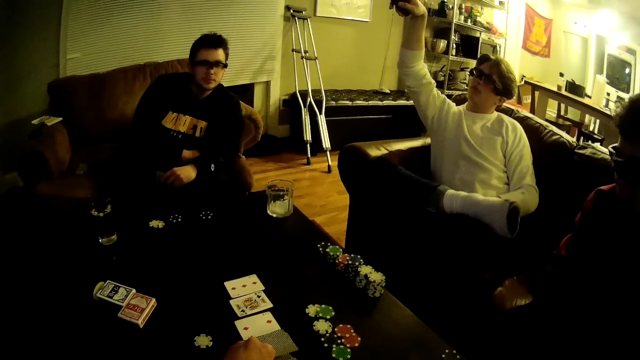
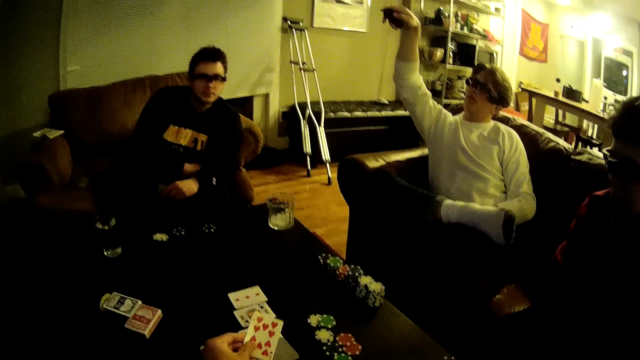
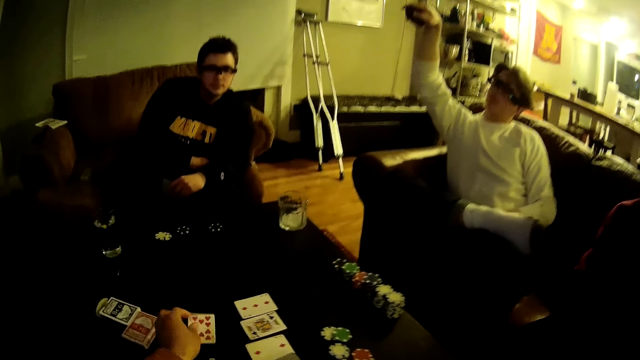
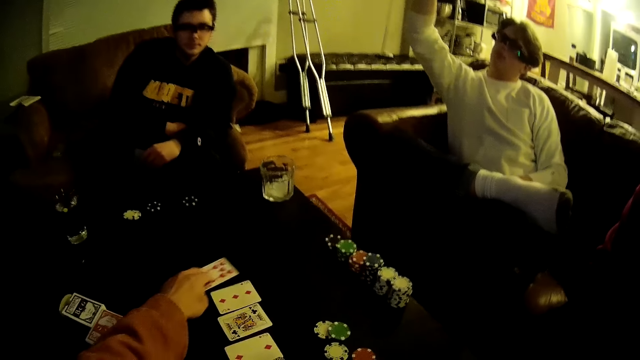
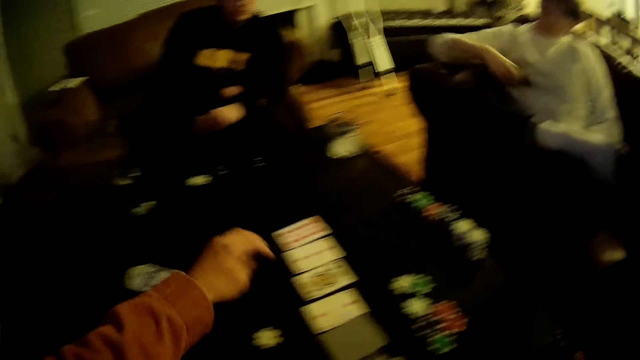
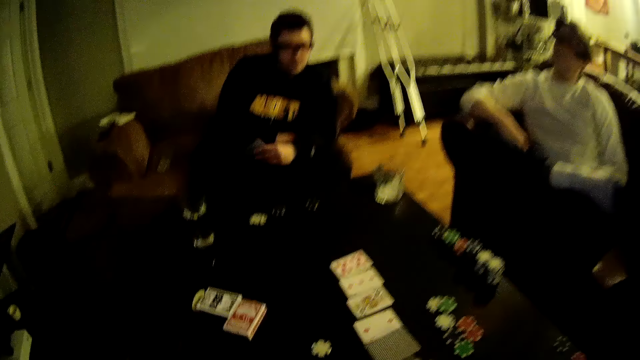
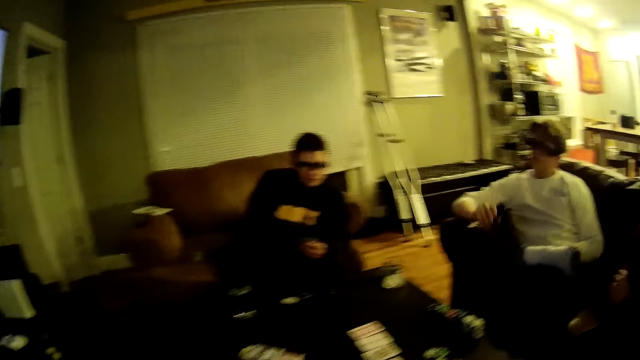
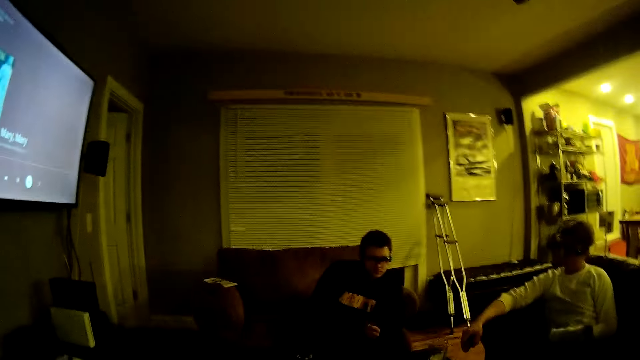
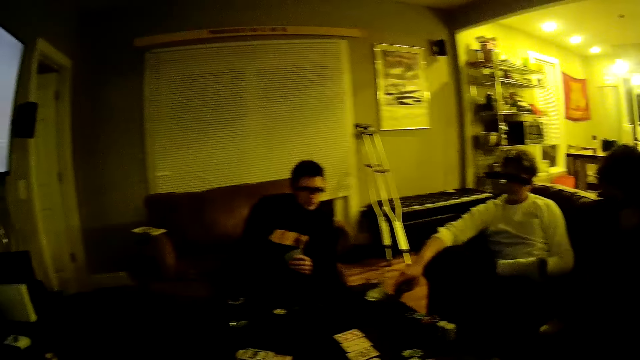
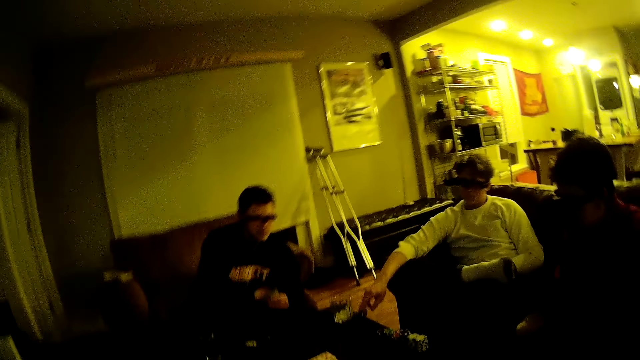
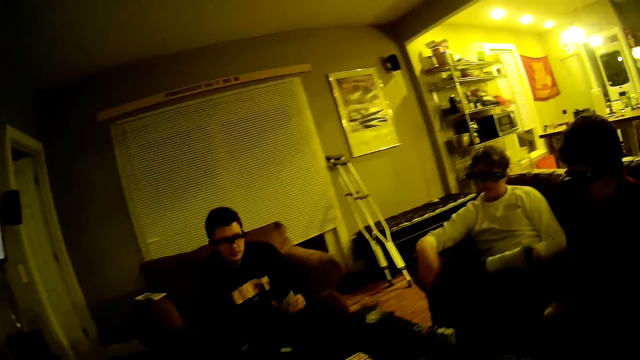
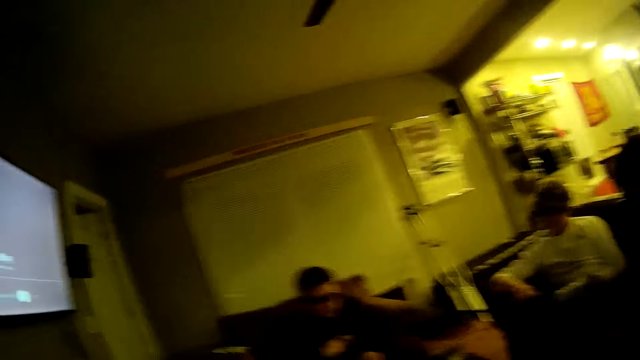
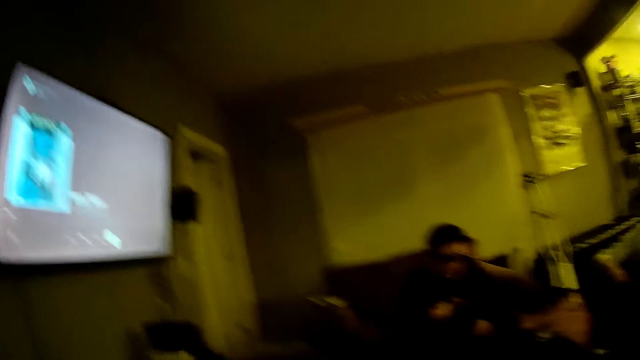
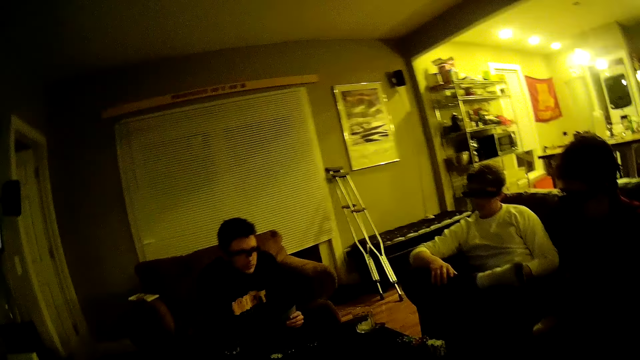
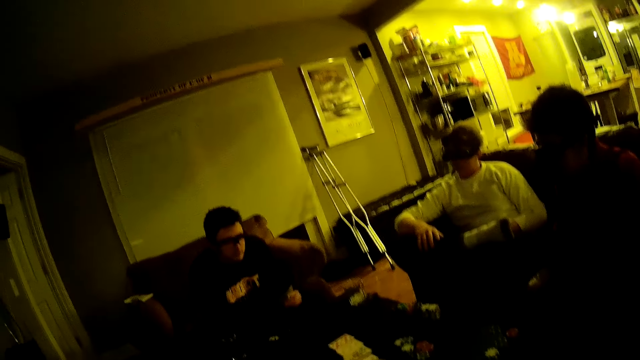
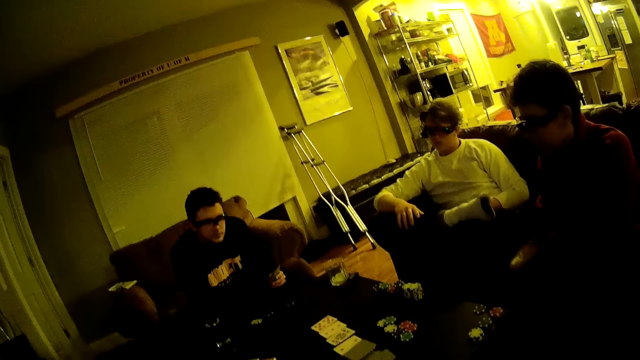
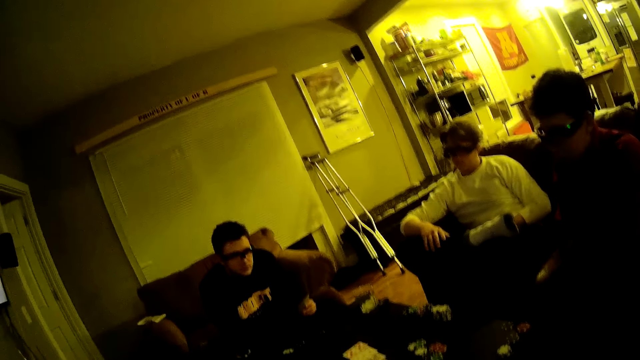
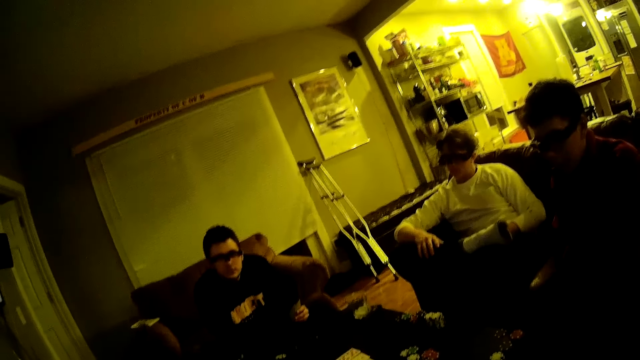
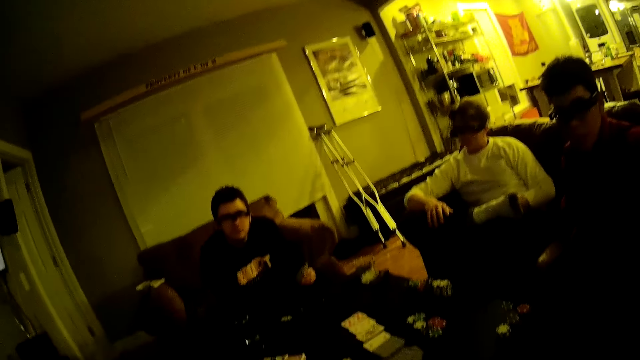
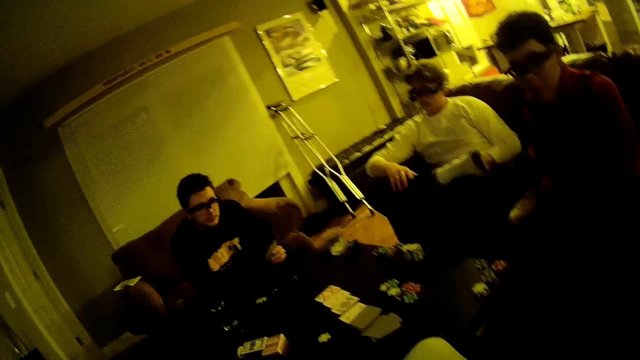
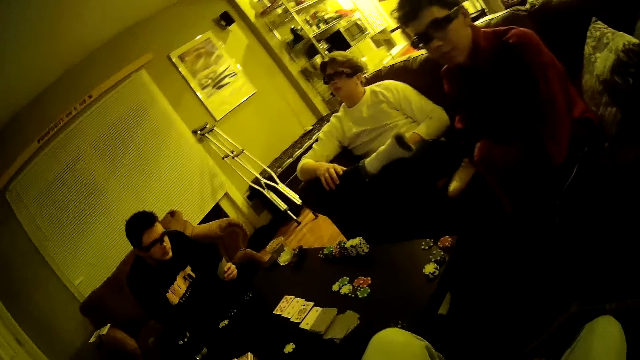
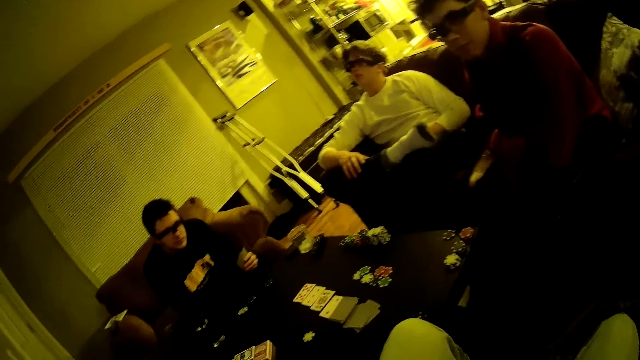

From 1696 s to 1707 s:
The camera wearer picks up a card on the table with his left hand. He drops the card in his left hand on the table. He looks at the poker game on the table. A man drops the remote control on the table. The camera wearer looks around. He converses with three men. Another man talks to the camera wearer.

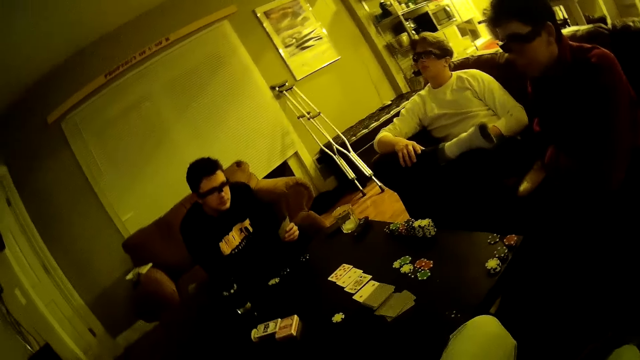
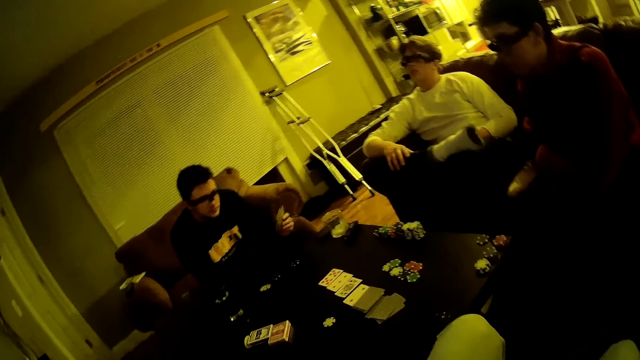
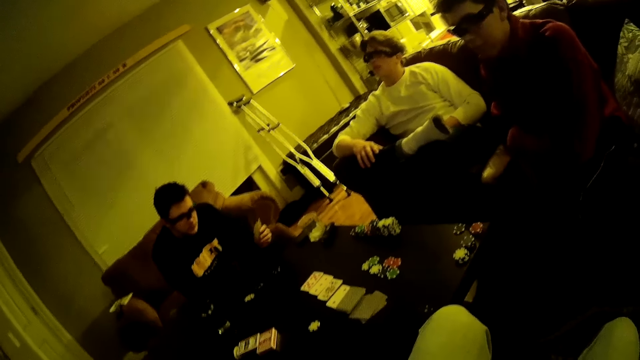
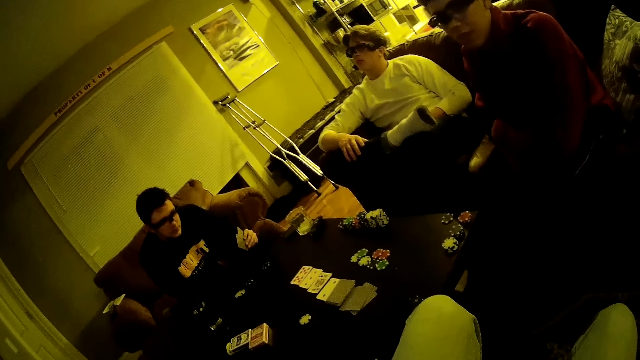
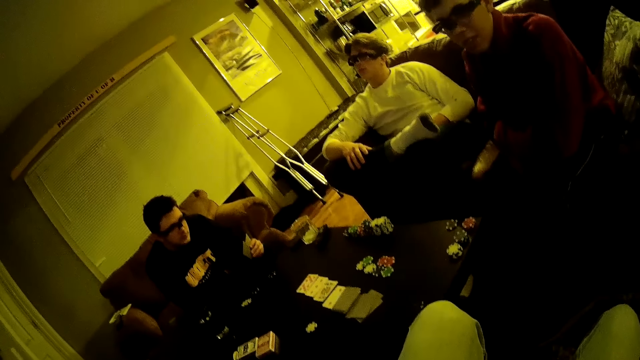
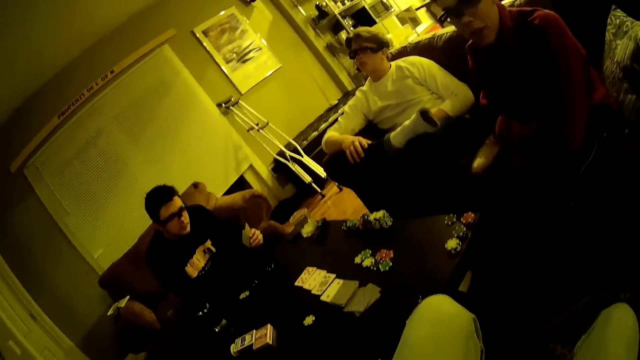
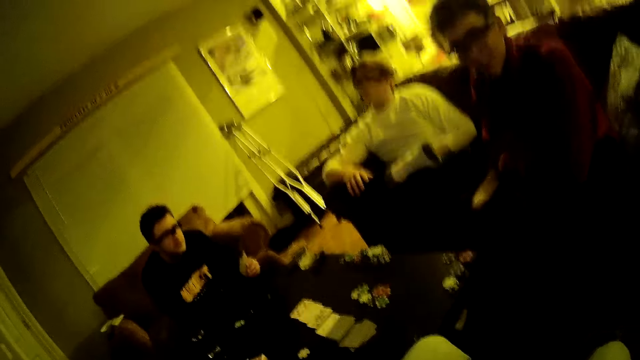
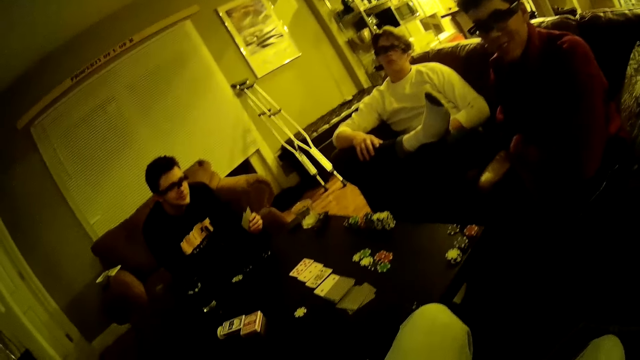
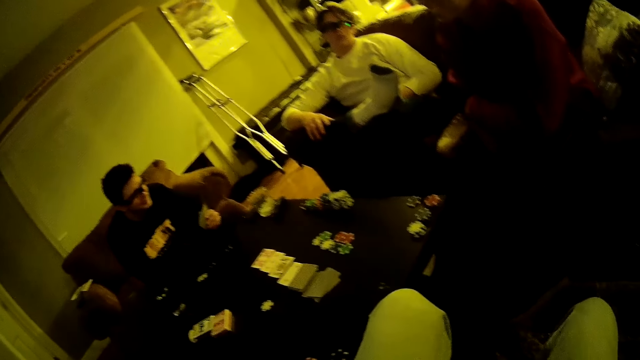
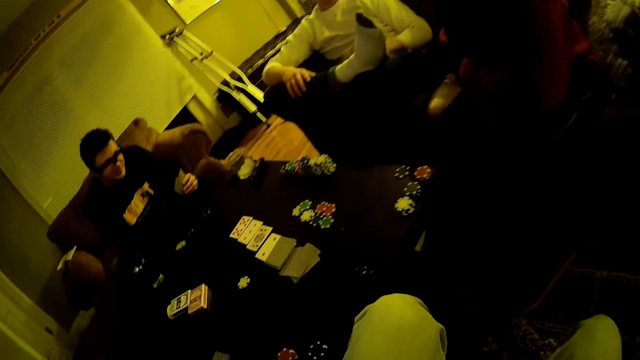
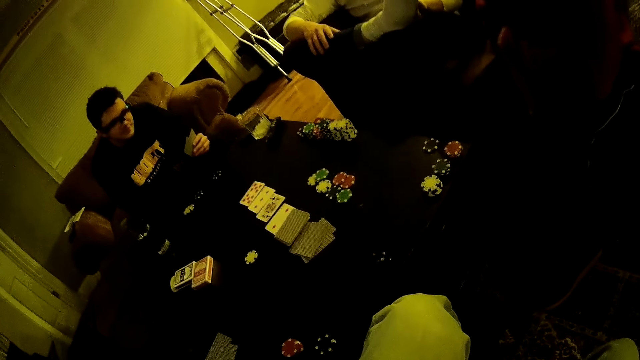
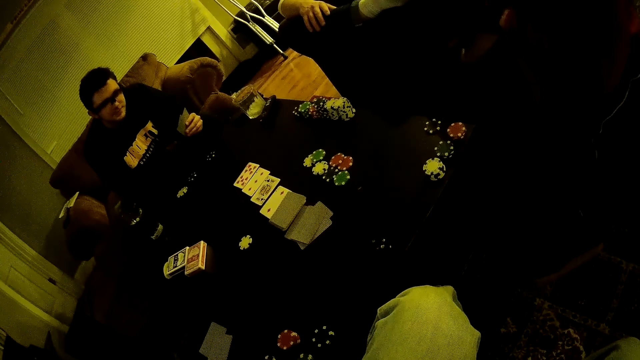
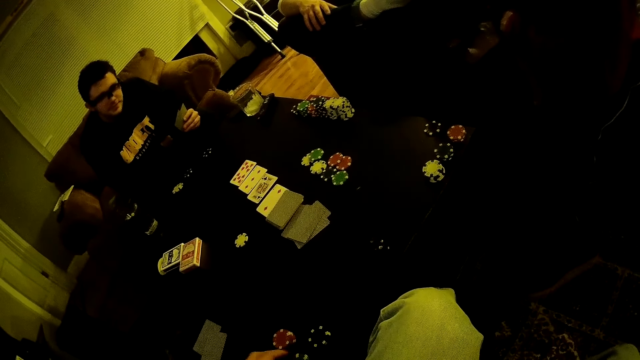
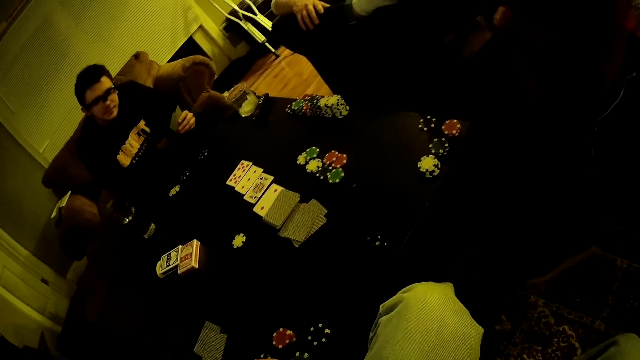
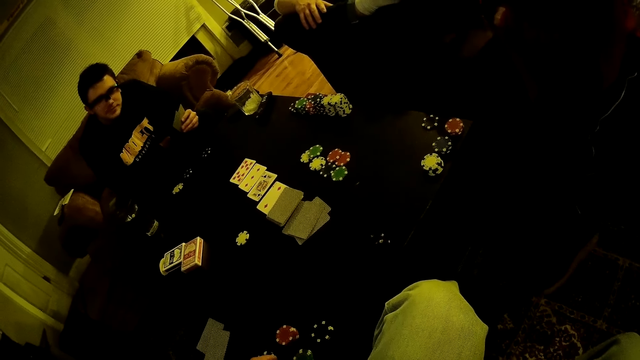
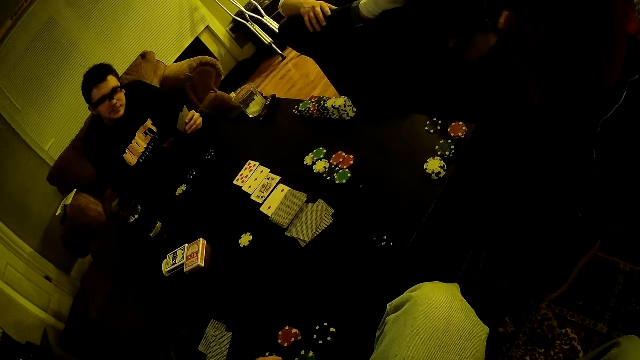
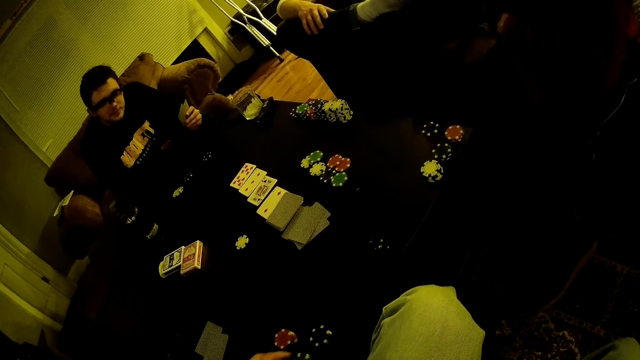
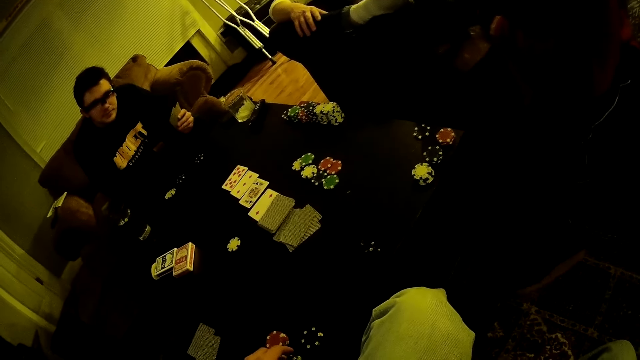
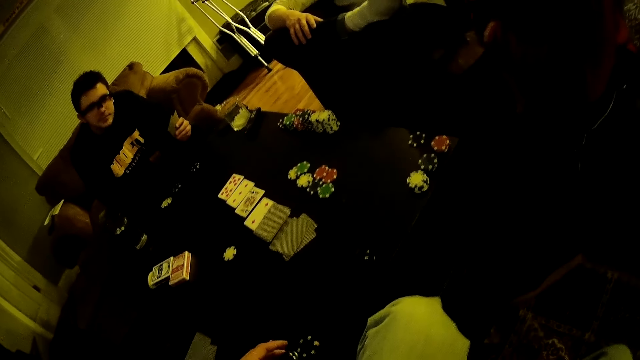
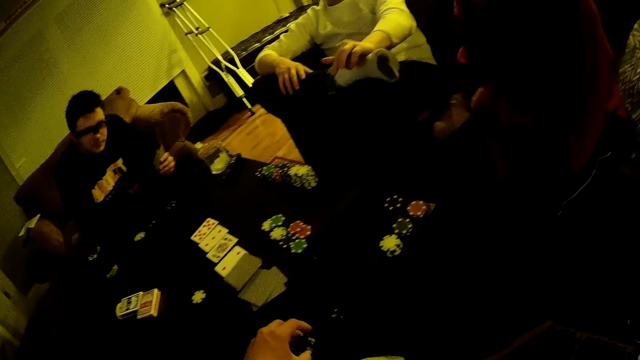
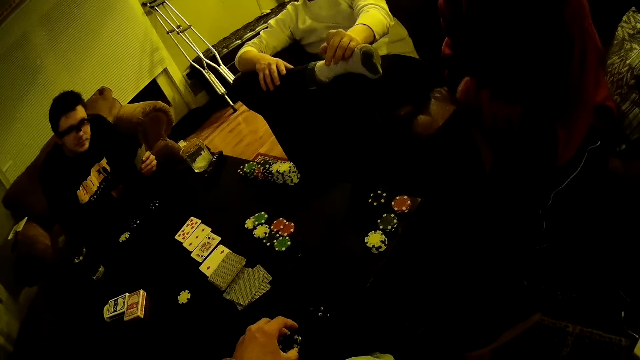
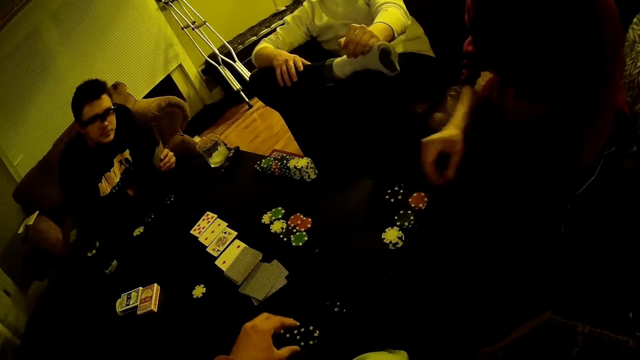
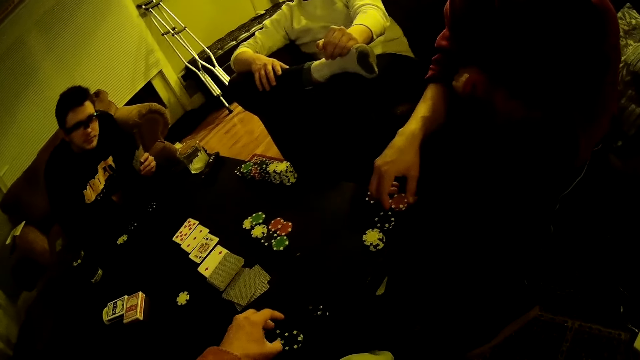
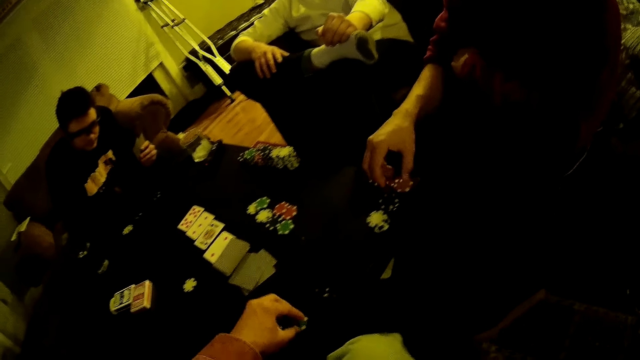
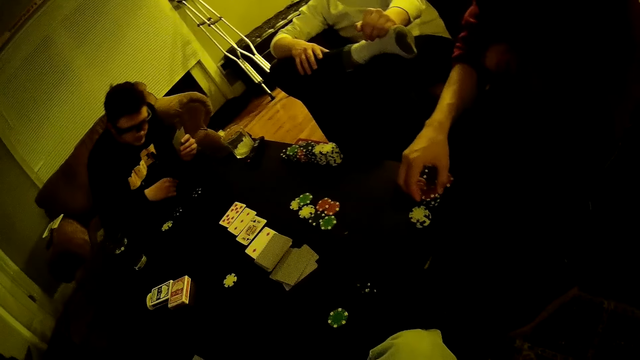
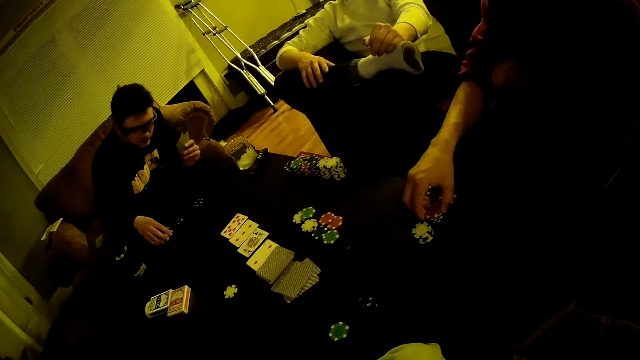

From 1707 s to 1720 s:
A man converses with the camera wearer. The camera wearer looks at the poker game on the table. He picks up two poker chips on the table with his left hand, drops the poker chips in his left hand on the table, and sorts out poker chips on the table with his left hand. The man sorts out poker chips on the table with his right hand. The man and another man grab chips on the table. The other man touches a poker chip on the table with his right hand.
